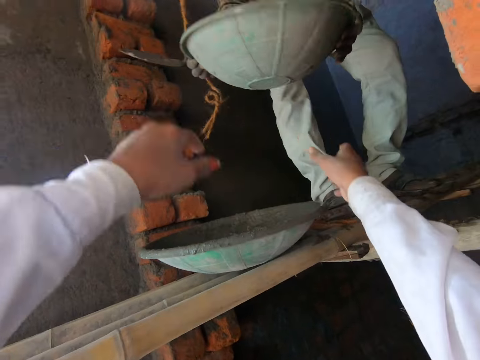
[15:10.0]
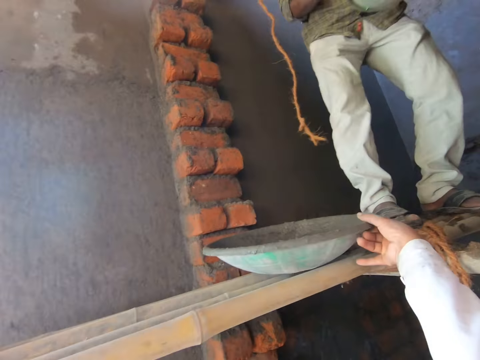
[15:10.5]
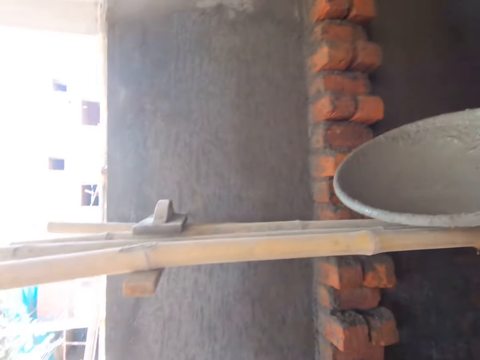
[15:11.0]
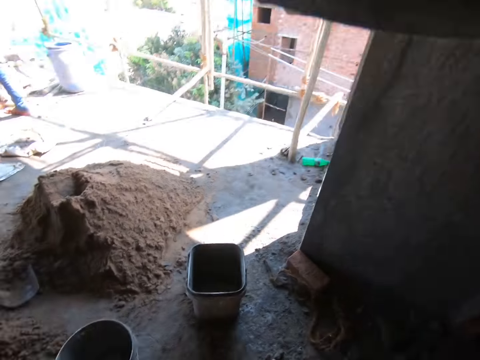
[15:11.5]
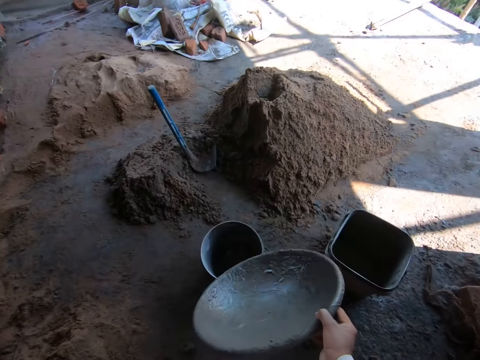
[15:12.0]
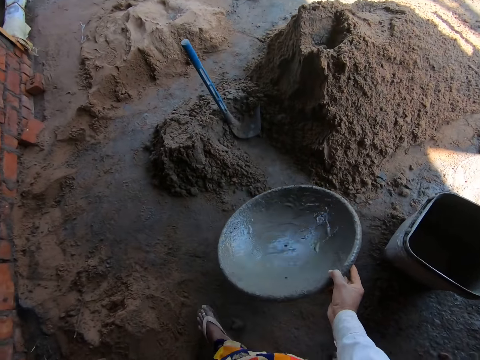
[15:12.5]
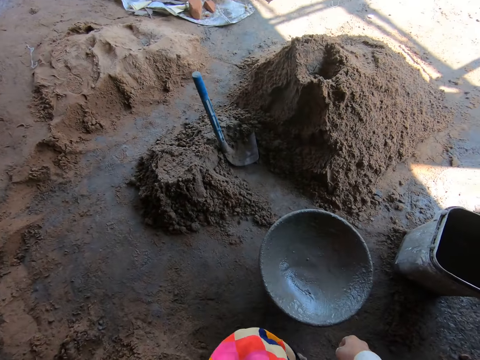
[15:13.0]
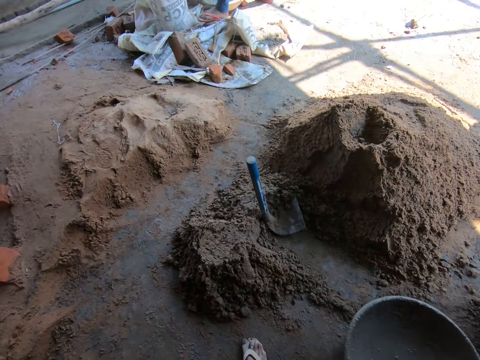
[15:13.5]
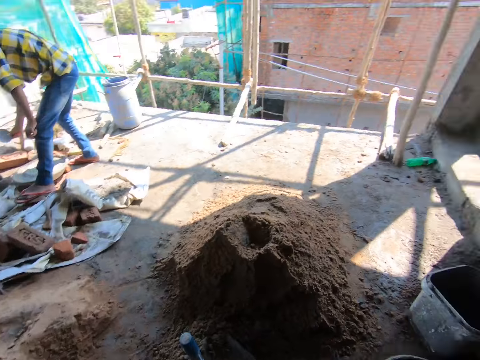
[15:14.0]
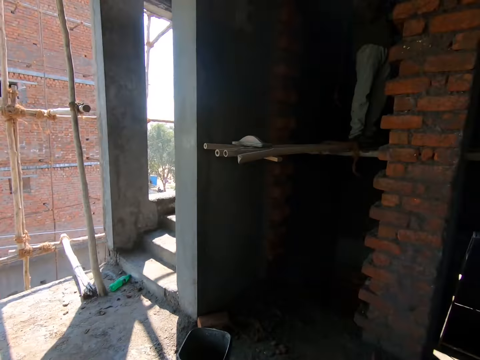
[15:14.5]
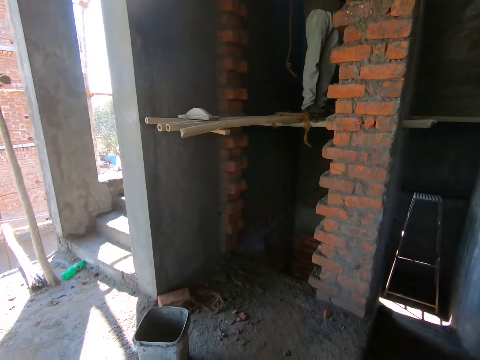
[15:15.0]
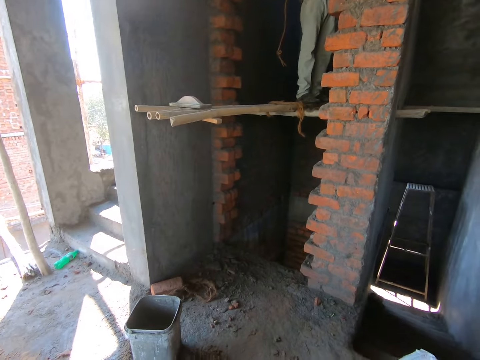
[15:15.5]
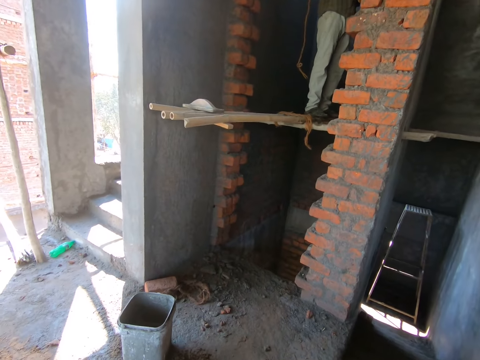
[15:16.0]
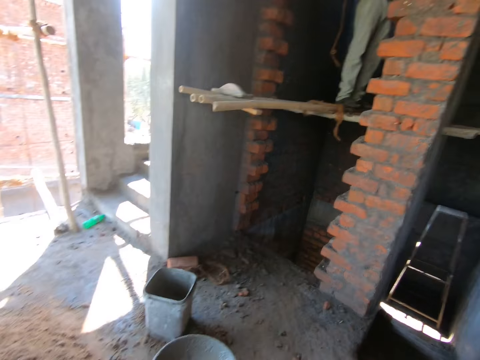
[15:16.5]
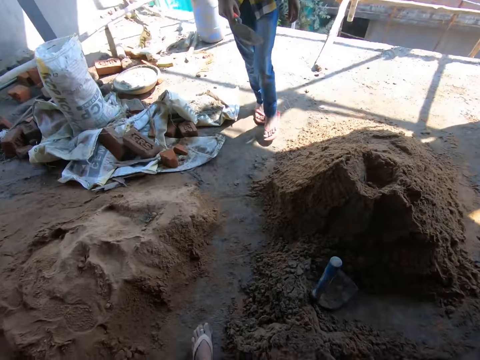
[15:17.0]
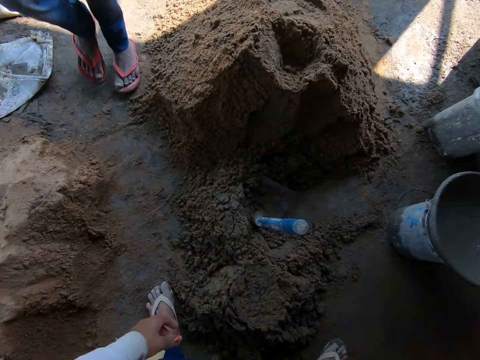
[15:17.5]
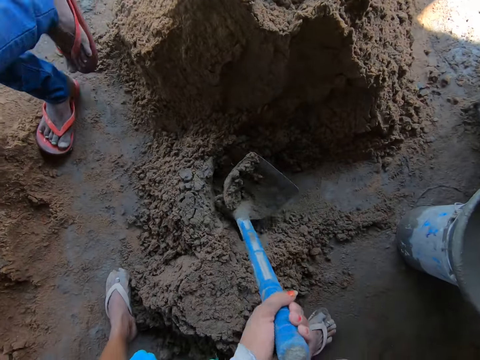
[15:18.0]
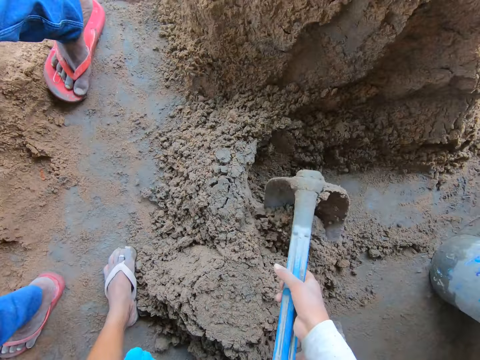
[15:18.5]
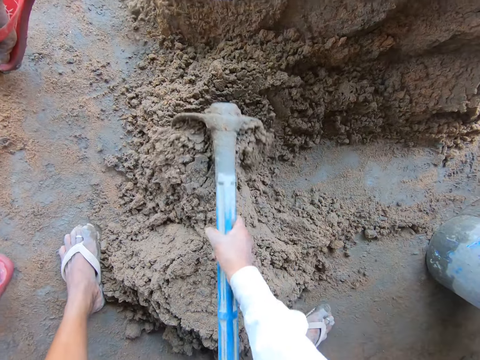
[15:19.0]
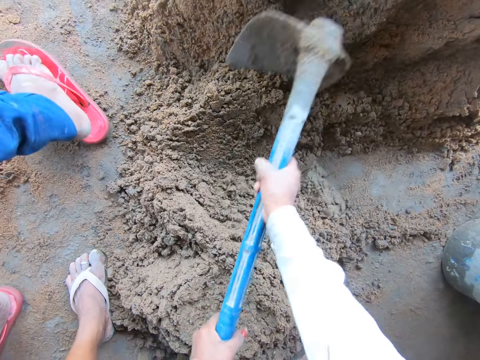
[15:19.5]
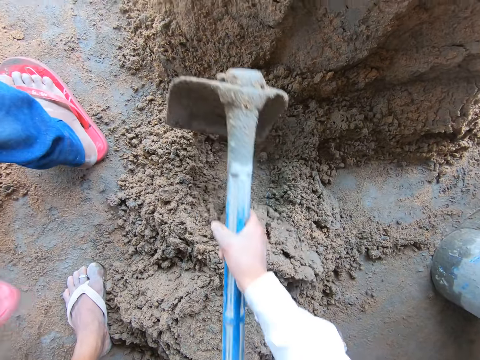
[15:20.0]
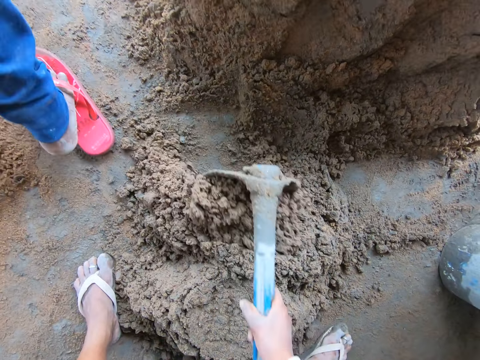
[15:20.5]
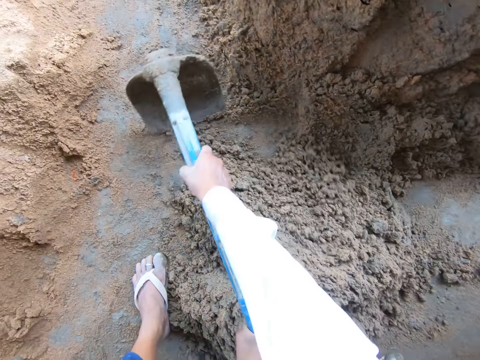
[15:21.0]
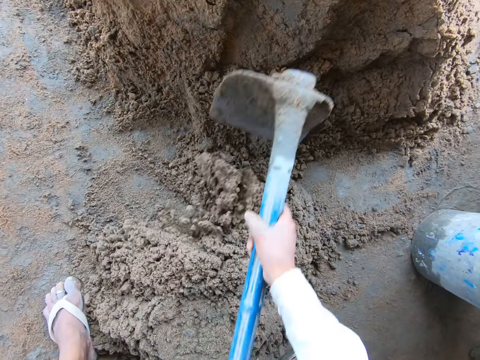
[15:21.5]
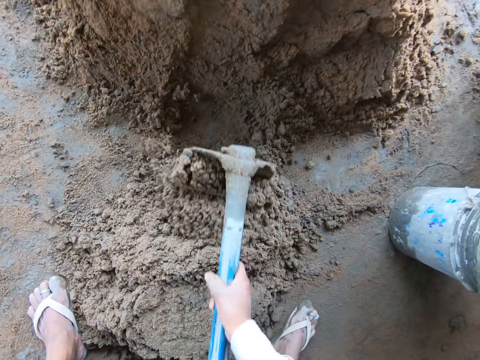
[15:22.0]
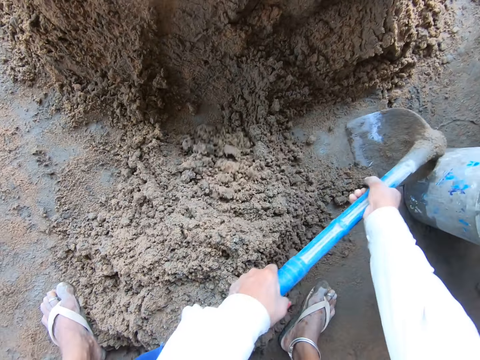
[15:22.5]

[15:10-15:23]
A man takes the bowl from the camera wearer with both hands. The camera wearer picks the bowl from the scaffolding with her right hand. She drops the bowl on the bucket with her right hand. She looks around the construction site. She picks the hoe from the ground with her hands. She mixes the sand on the ground with the hoe in her hands.

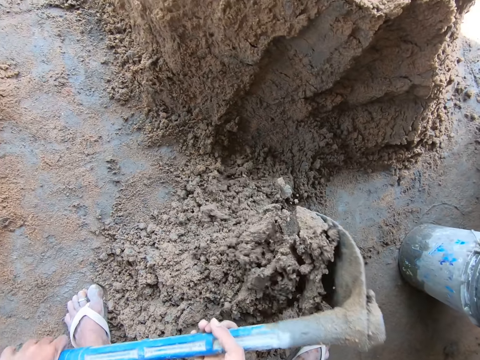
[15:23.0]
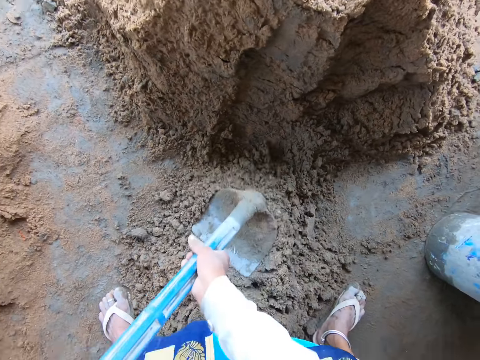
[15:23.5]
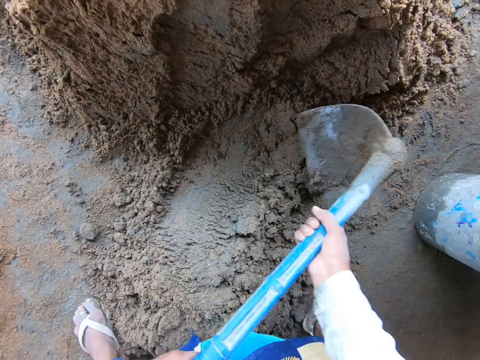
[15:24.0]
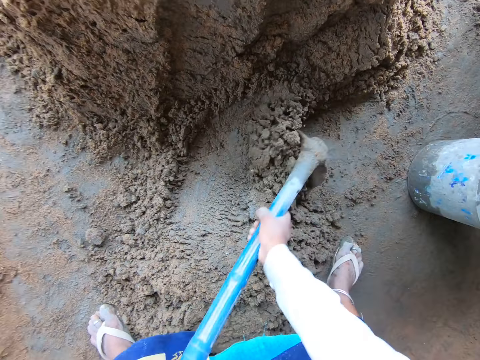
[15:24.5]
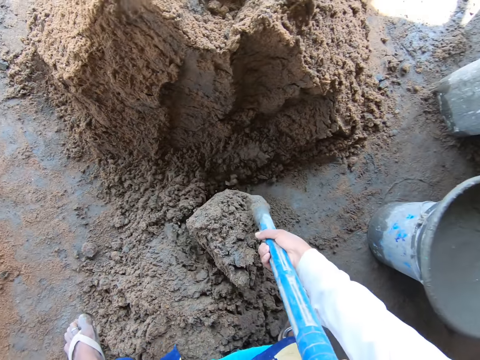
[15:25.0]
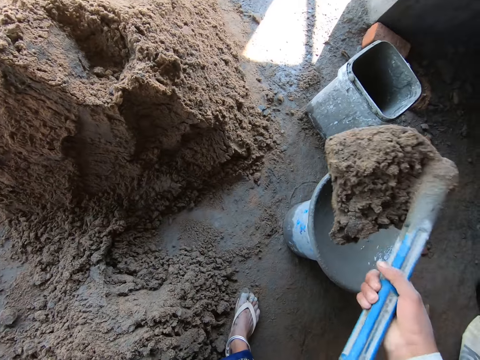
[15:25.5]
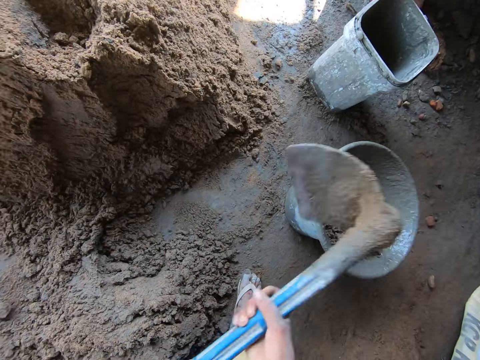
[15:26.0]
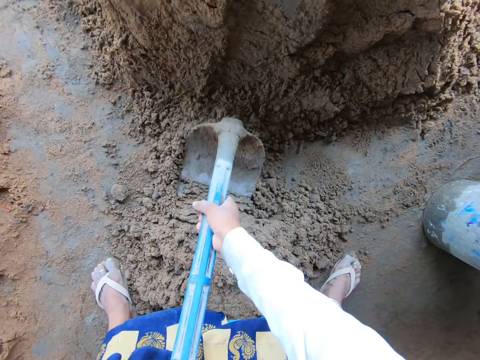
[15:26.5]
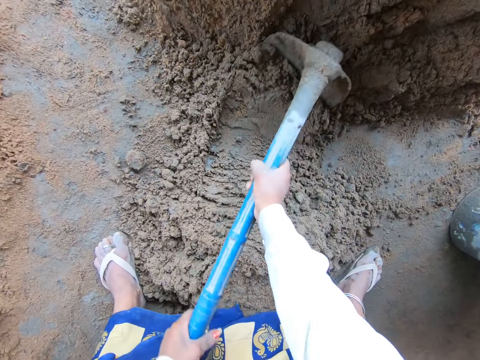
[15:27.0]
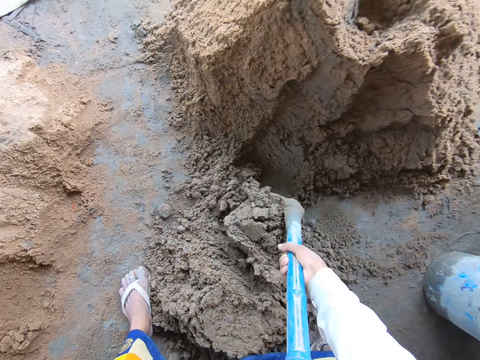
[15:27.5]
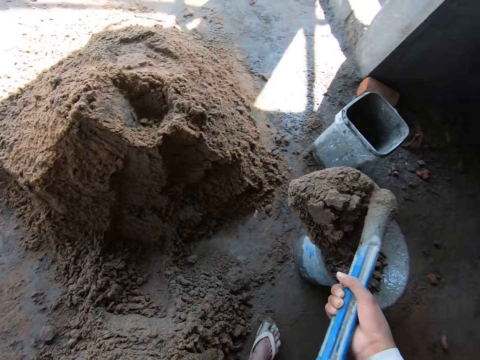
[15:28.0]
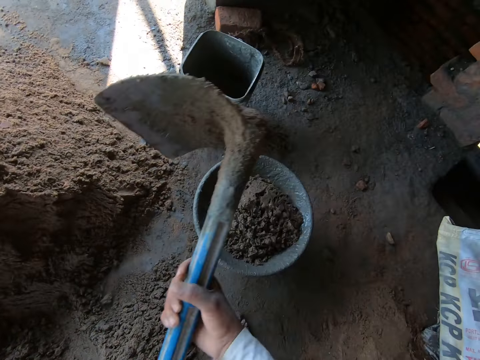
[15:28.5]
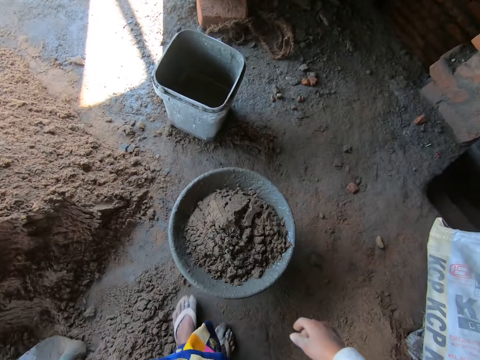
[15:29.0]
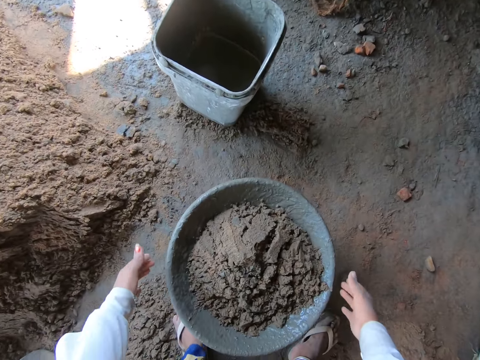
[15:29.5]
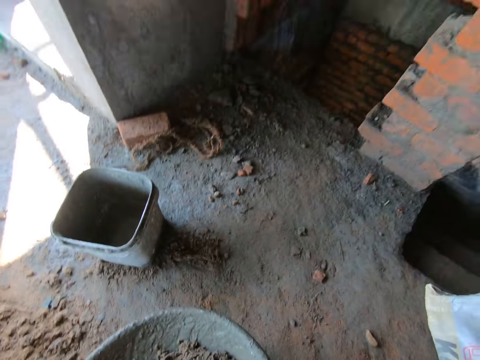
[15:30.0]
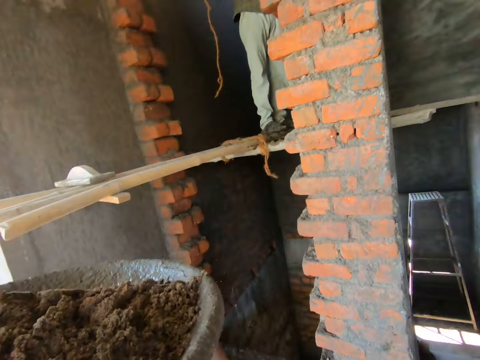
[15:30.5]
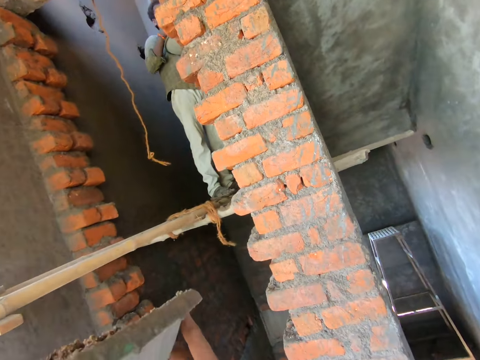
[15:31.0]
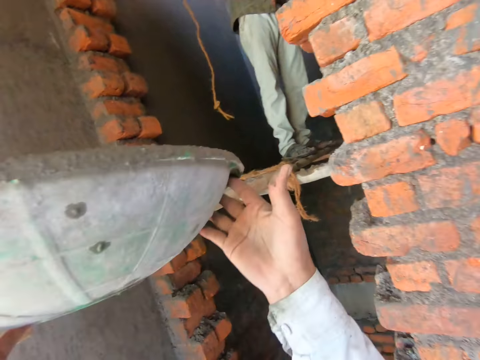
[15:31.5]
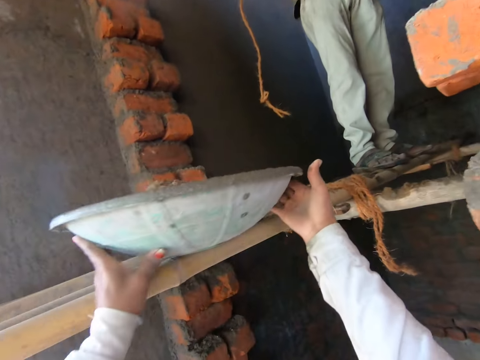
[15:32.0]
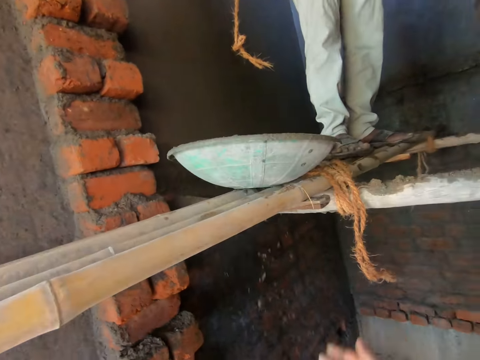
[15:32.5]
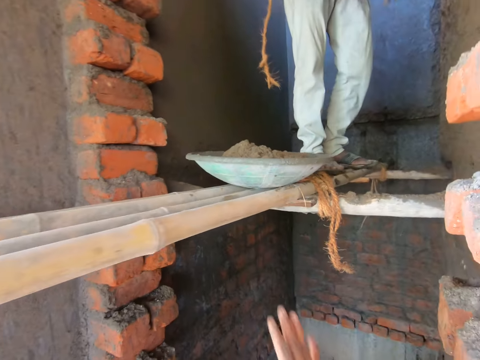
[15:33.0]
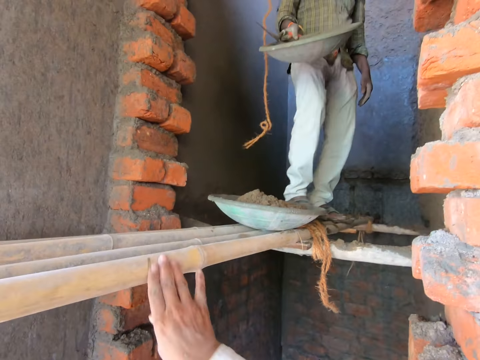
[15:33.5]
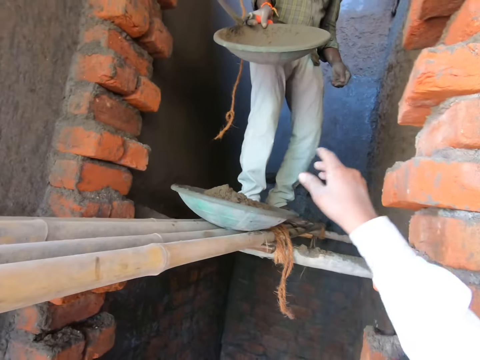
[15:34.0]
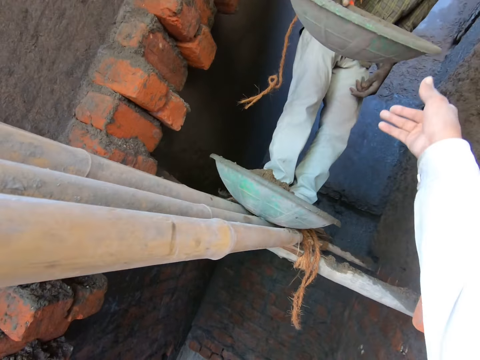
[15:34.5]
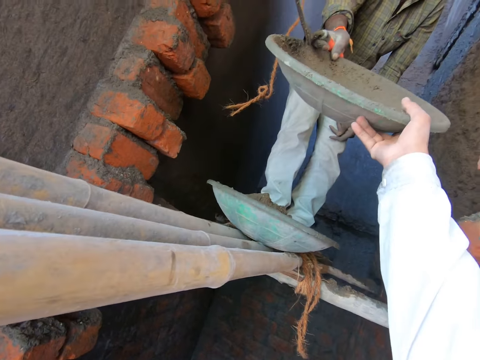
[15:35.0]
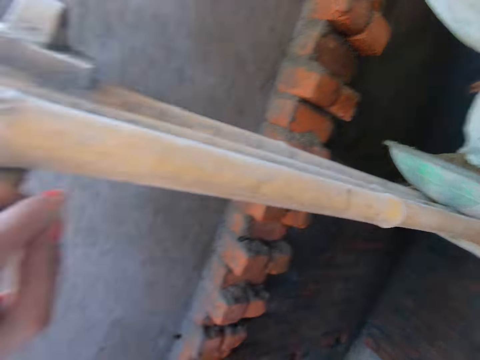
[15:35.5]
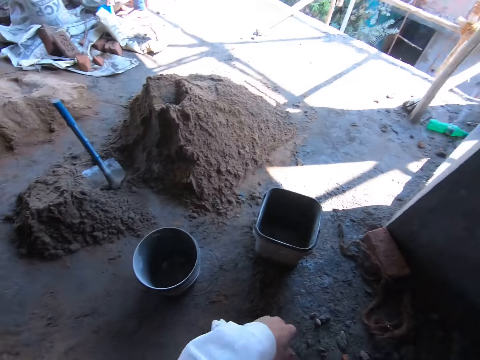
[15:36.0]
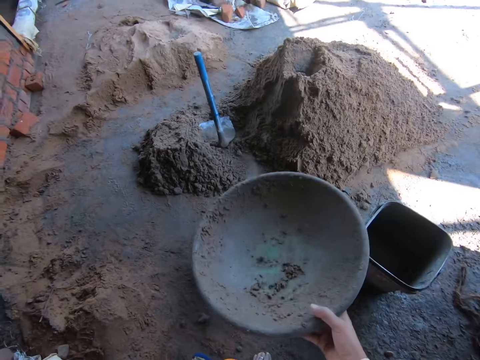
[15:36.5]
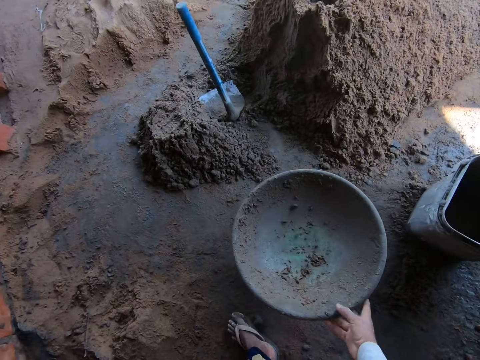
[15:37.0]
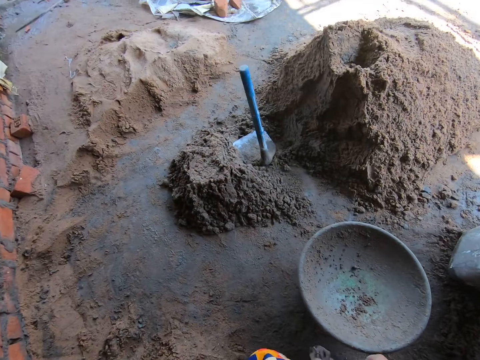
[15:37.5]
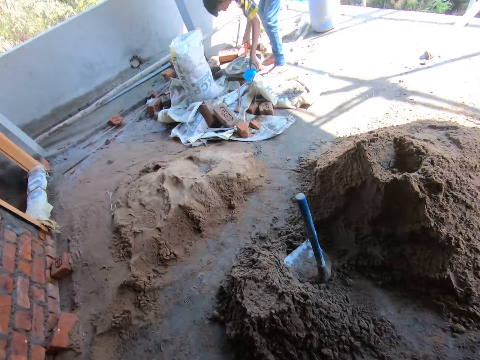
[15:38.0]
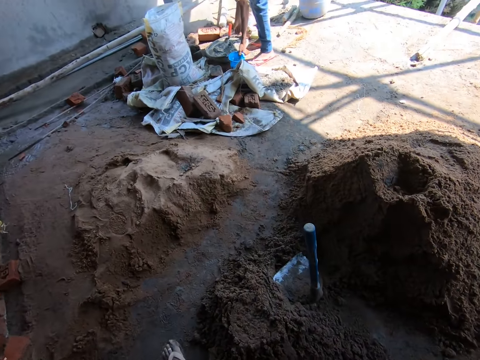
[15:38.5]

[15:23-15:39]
The camera wearer packs sand from the ground with the hoe in her hands. She pours the sand into the bowl with the hoe in her hands. She packs sand from the ground with the hoe in her hands. She pours the sand into the bowl with the hoe in her hands. She drops the hoe on the ground with her left hand. She picks up the bowl or mixed concrete from the bucket with both hands. She lifts the mixed concrete. She drops the bowl on the scaffolding with both hands. A man converses with the camera wearer. The camera wearer takes the bowl from the man's right hand with her right hand. She drops the bowl on the bucket with her right hand. Another man picks up the cup from the ground with his left hand.
